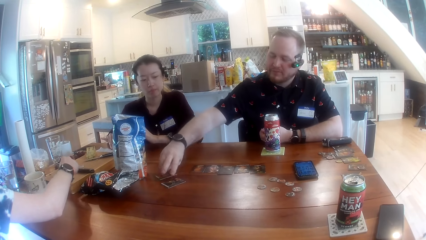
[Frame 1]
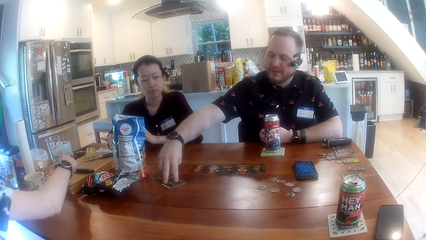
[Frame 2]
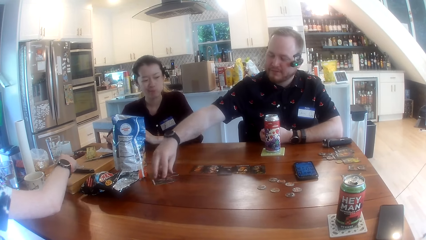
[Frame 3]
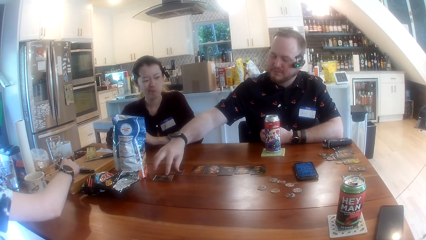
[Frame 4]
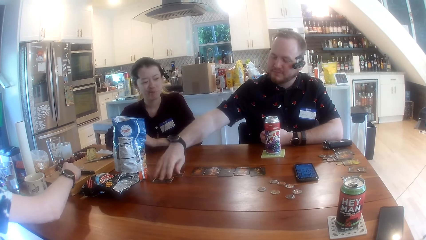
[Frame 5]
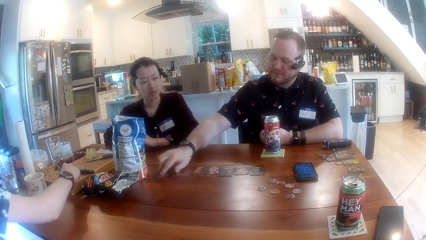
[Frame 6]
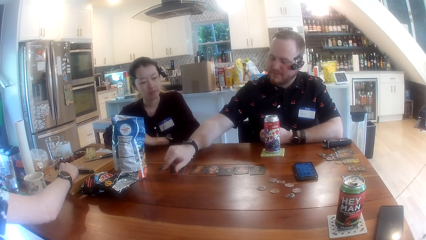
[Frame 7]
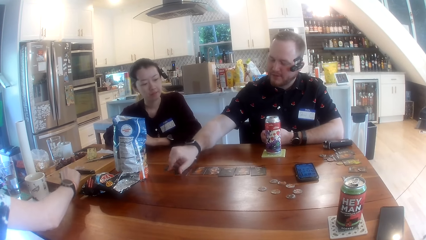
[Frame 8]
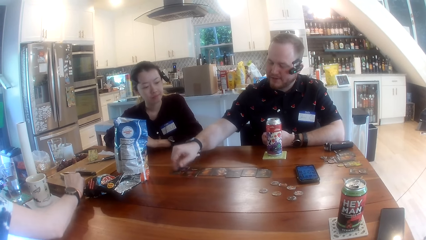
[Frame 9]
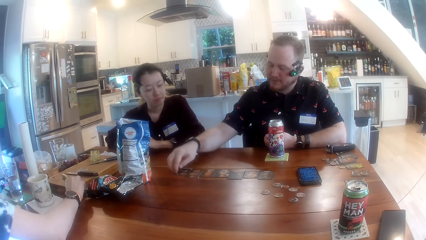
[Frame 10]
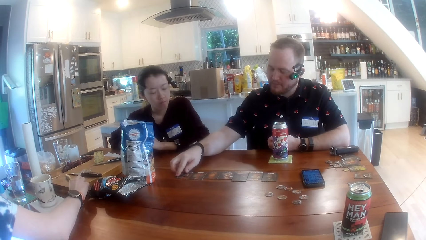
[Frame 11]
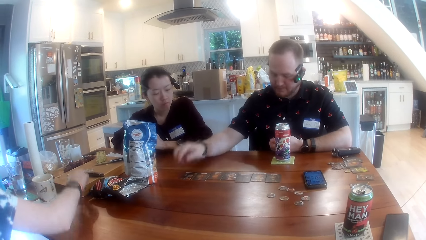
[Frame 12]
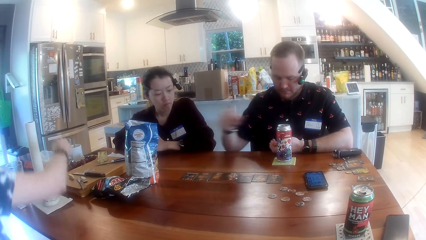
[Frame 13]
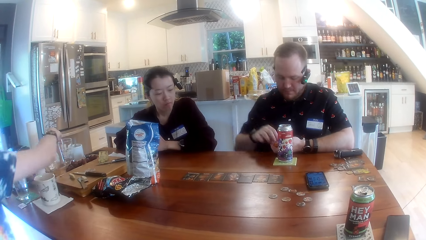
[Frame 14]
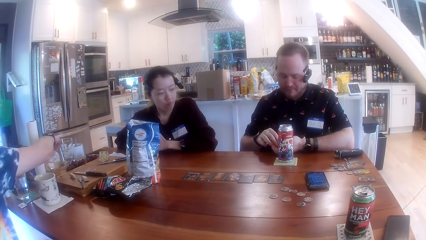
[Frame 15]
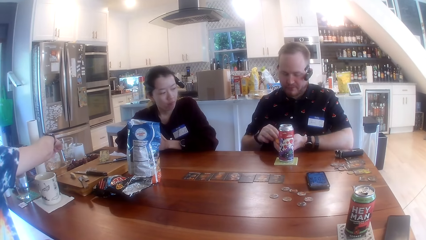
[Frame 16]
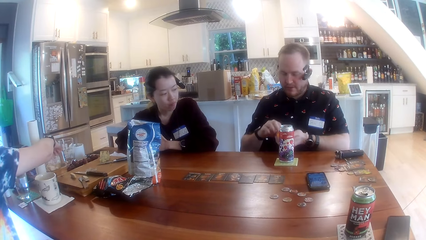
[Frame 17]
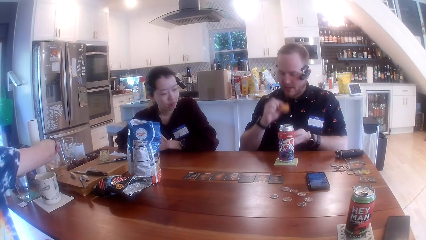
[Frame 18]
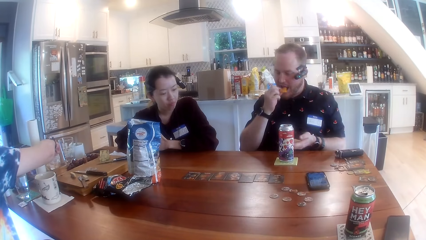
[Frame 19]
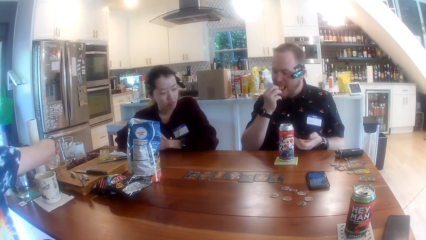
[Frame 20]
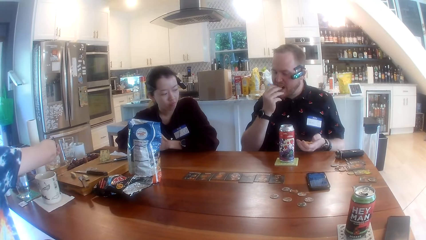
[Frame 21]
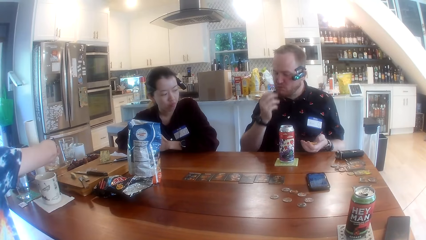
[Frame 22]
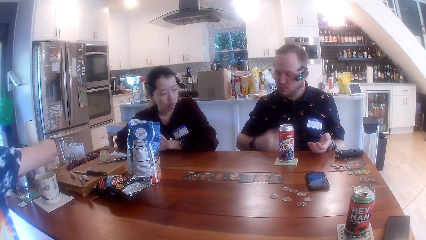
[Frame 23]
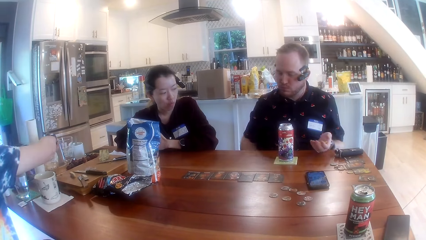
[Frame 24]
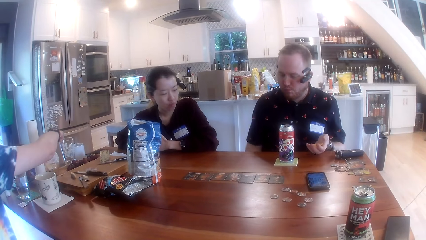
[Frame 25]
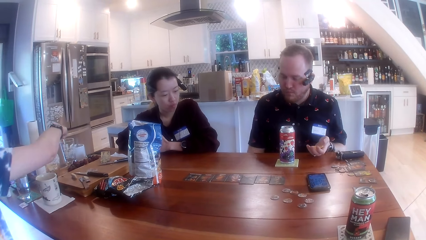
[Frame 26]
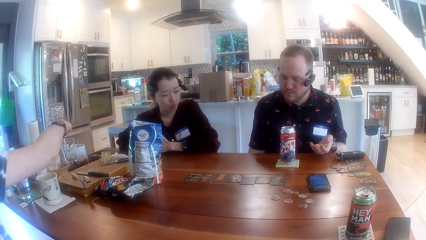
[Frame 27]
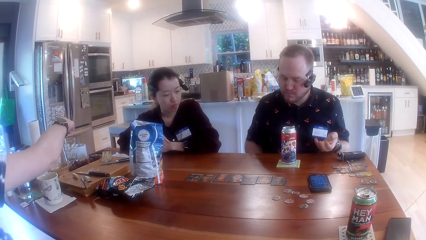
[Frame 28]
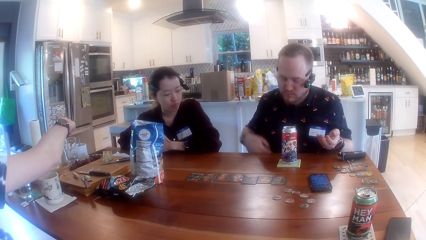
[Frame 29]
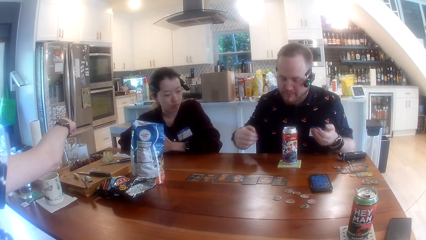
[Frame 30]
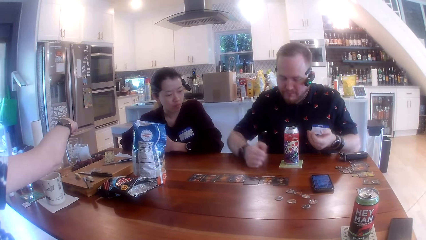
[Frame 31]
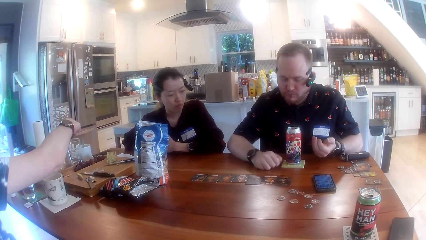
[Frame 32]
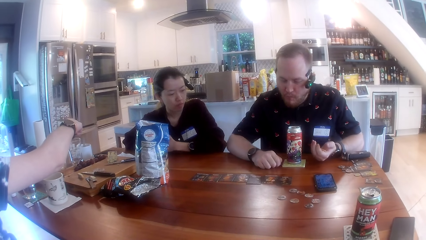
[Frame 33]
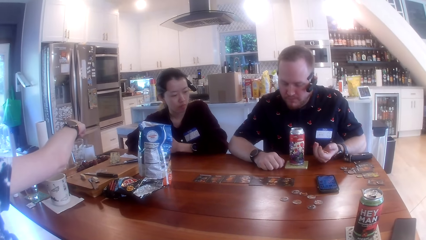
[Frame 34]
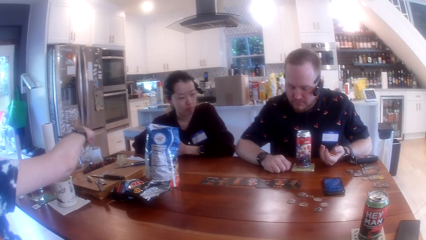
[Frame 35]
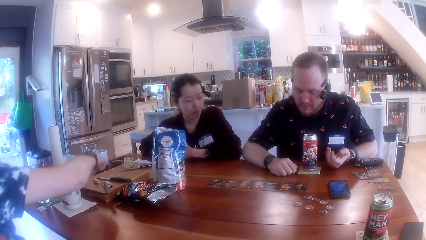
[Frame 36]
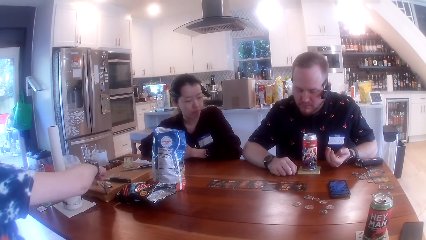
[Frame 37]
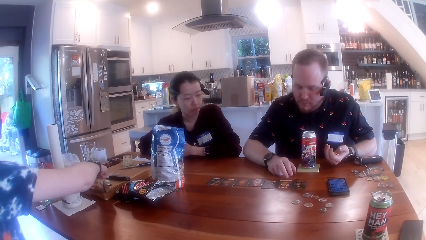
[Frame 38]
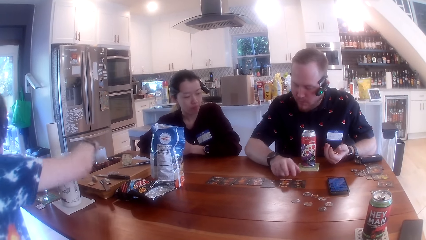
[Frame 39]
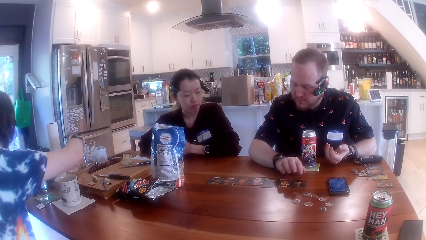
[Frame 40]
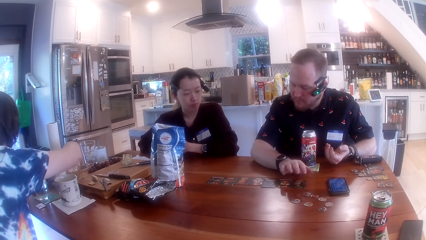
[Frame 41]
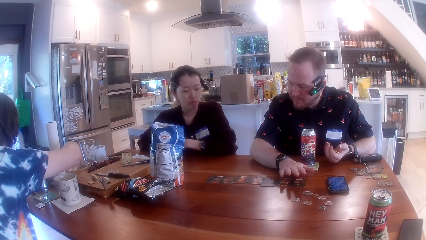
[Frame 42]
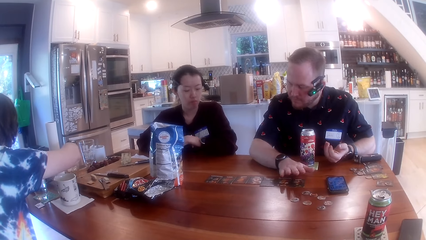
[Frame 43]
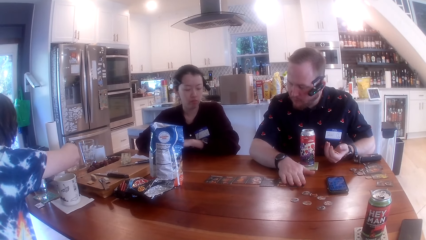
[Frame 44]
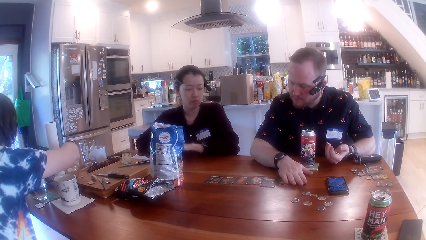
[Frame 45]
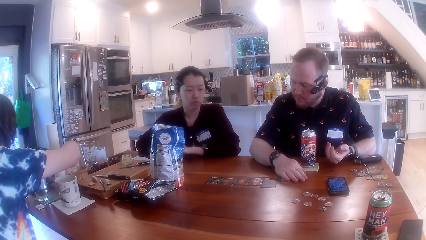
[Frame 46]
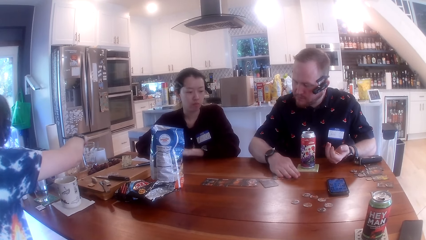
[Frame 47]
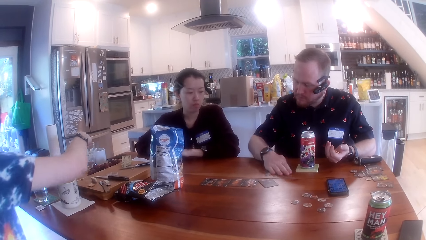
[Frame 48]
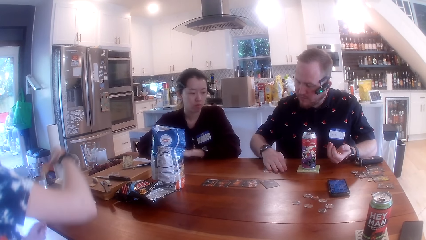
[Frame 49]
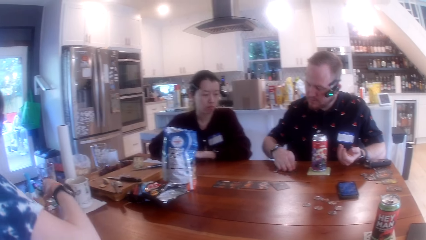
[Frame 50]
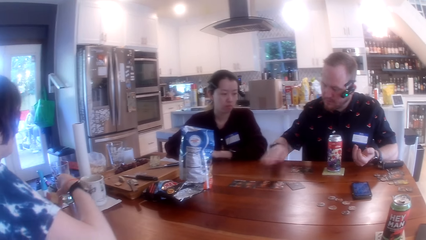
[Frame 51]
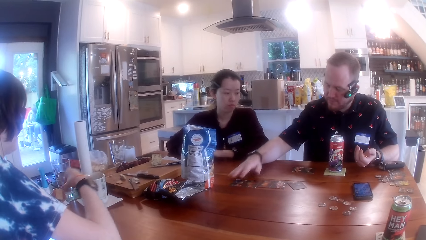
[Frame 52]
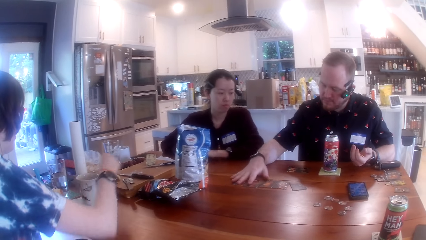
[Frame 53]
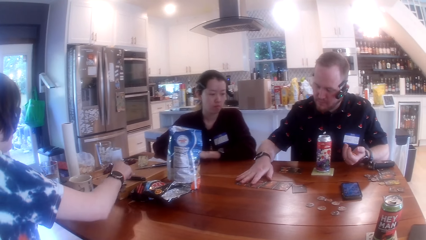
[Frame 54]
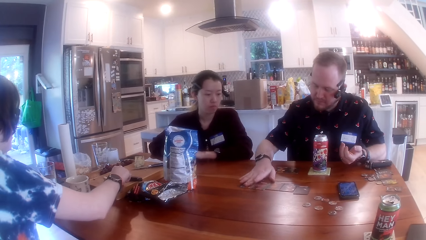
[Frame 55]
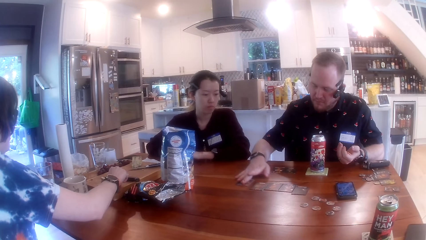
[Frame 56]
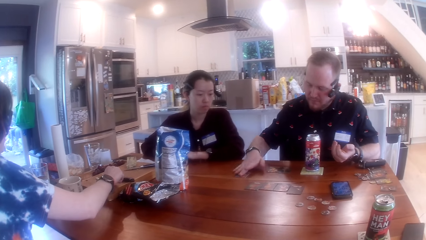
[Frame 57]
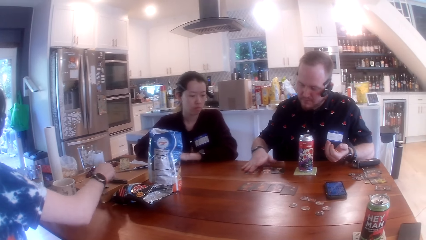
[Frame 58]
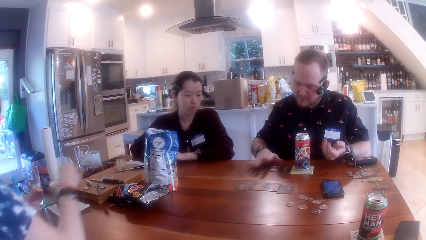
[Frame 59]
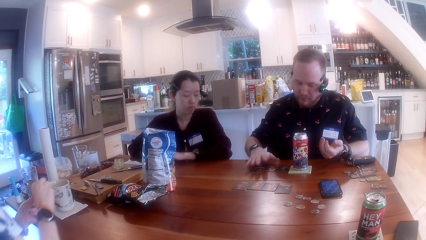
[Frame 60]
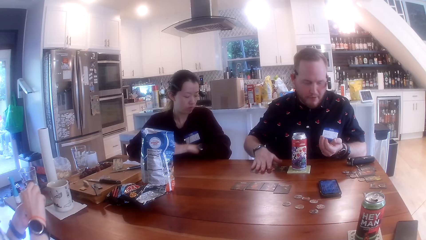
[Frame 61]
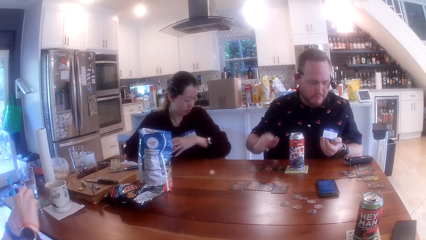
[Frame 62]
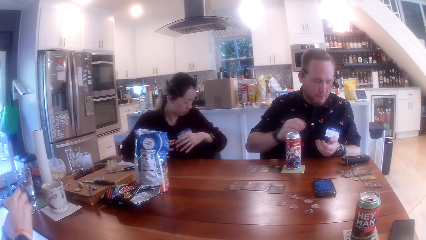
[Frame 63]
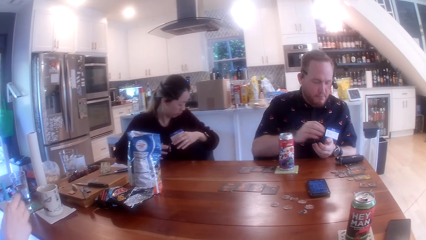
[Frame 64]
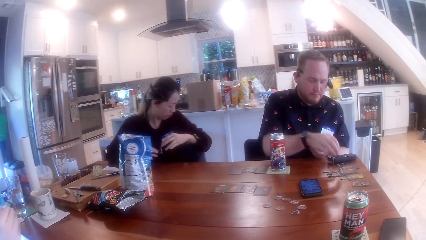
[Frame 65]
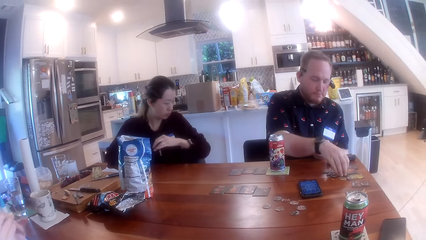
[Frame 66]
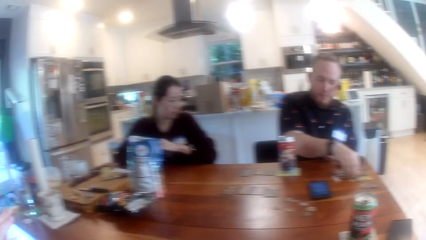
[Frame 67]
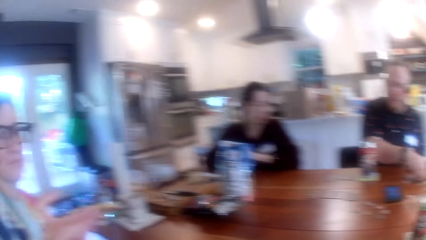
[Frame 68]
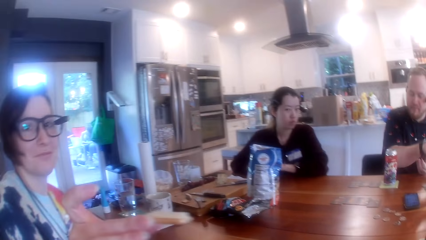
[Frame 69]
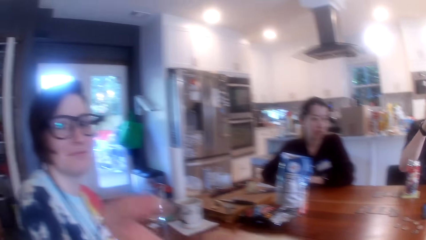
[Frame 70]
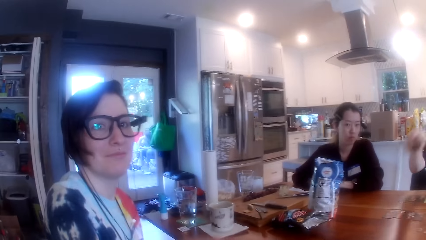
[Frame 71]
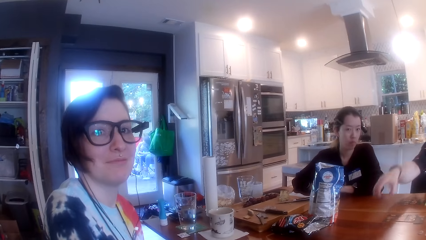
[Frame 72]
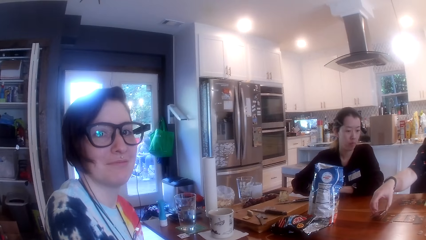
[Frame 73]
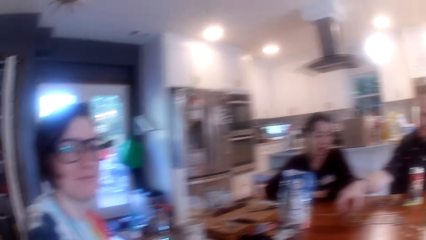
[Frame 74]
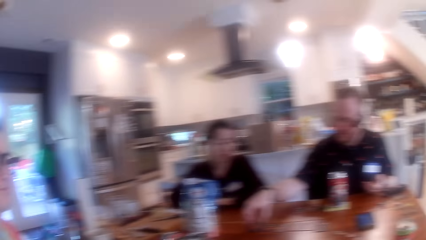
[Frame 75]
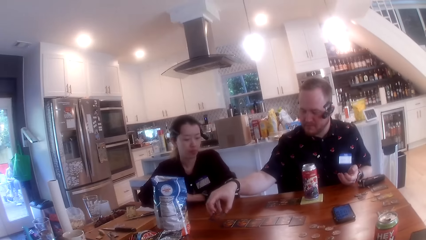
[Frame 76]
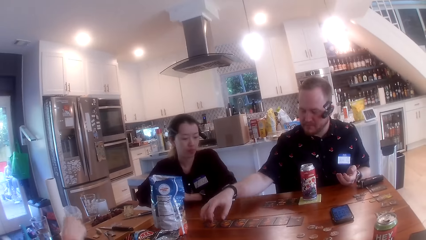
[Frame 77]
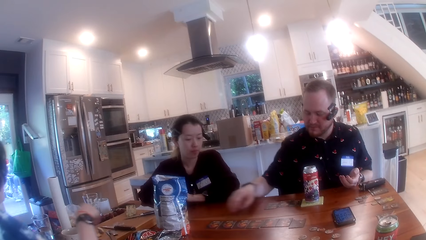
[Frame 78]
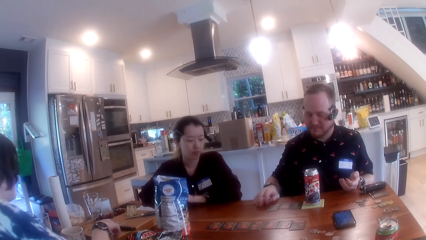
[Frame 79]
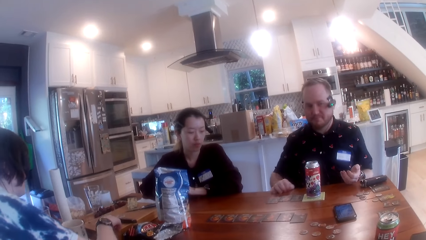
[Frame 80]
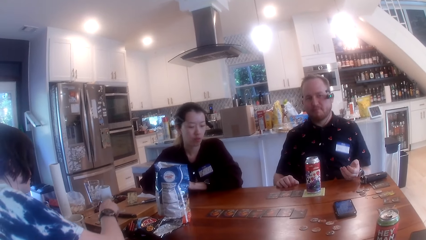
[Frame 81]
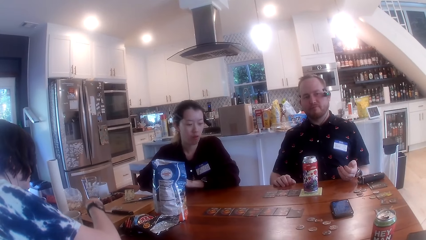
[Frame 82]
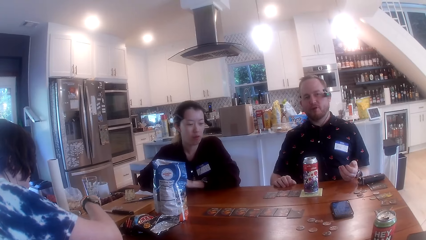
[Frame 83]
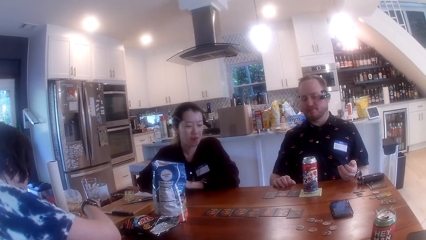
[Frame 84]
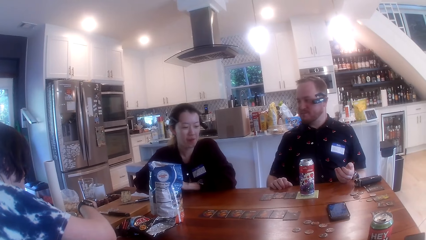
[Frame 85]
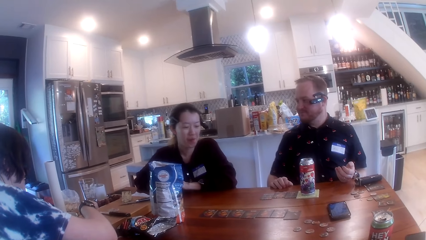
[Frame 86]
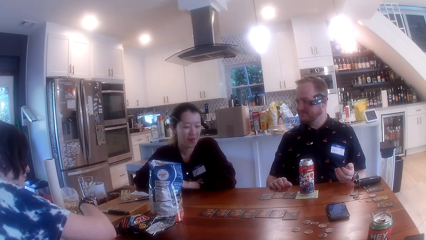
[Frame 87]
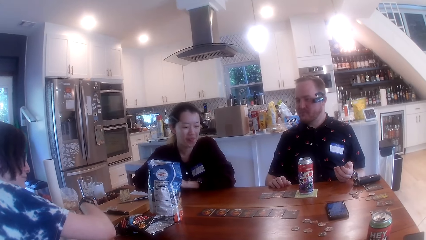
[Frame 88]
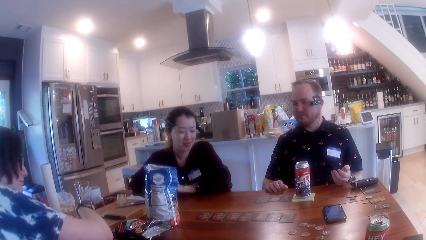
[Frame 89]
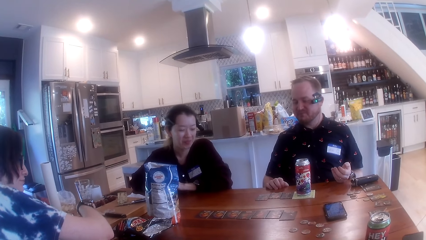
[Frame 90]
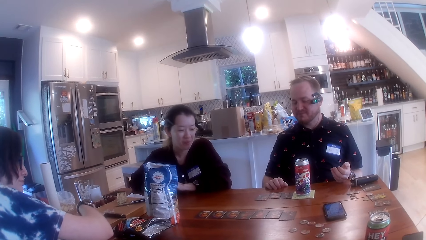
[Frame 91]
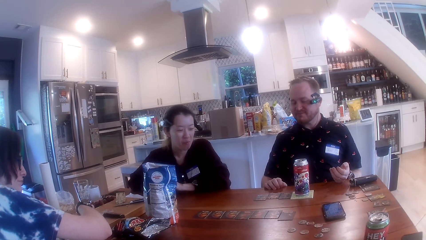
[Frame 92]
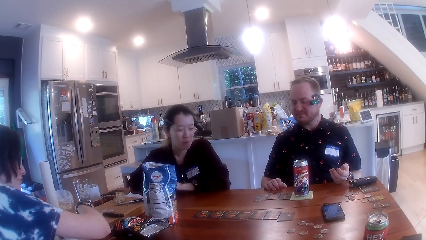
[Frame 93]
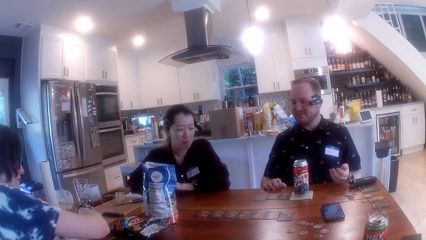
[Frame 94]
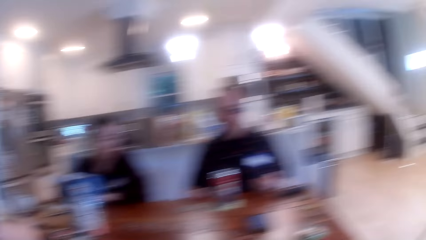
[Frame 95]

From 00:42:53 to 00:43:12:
A man picks chips from his left hand with his right hand. A woman picks chips from a chips bag on the table with her right hand. The man puts the chips in his mouth with his right hand. The man moves the cards on the table with his right hand, picks up some cards from the table with his right hand and drops the cards on the table with his right hand. The woman picks a fruit slice from the chopping board with her right hand. The camera wearer interacts with the people at the table.
